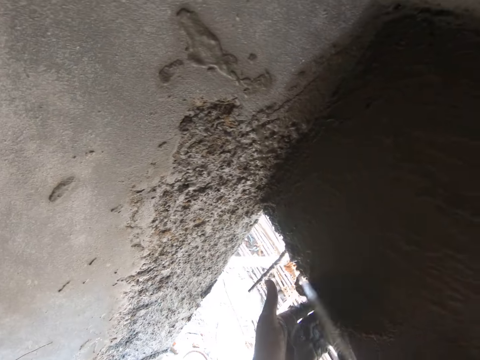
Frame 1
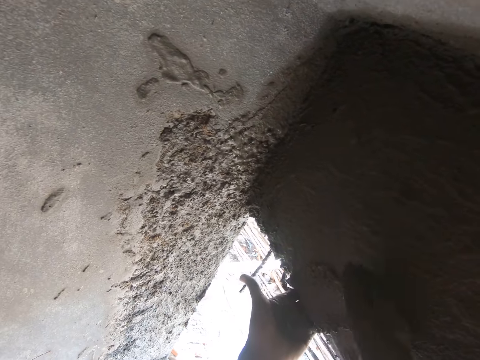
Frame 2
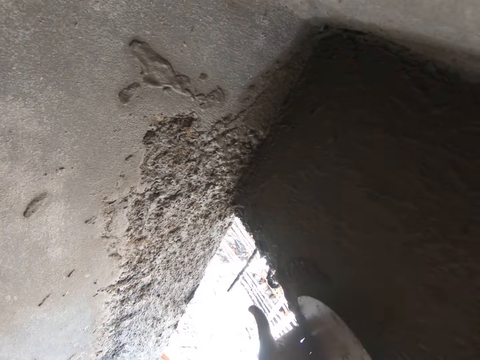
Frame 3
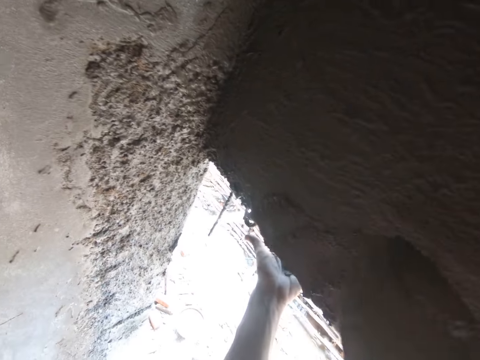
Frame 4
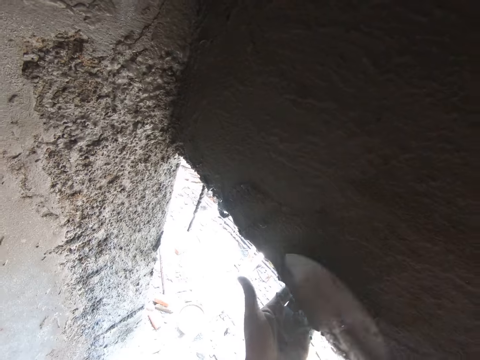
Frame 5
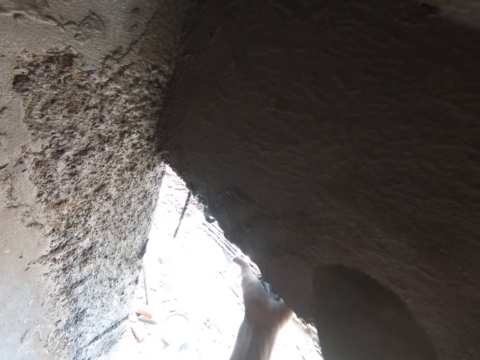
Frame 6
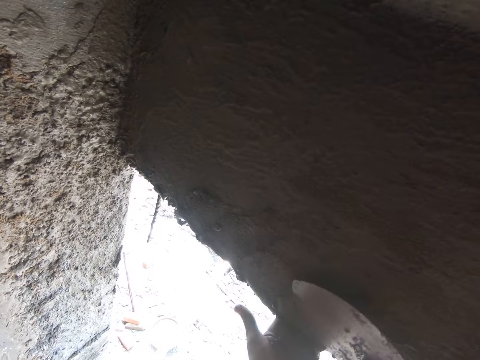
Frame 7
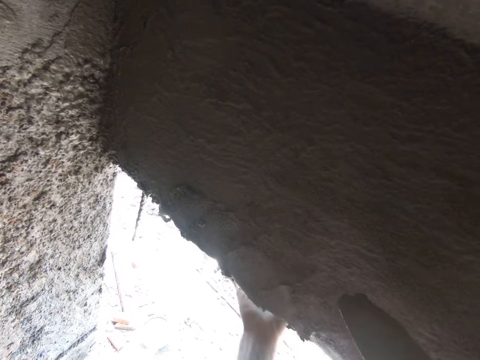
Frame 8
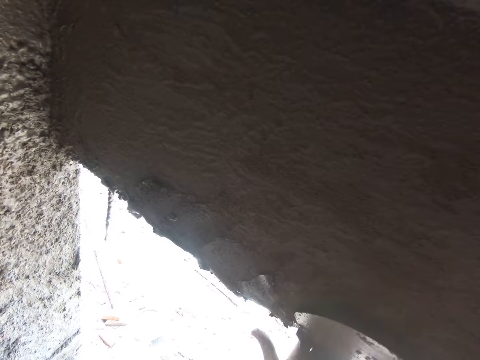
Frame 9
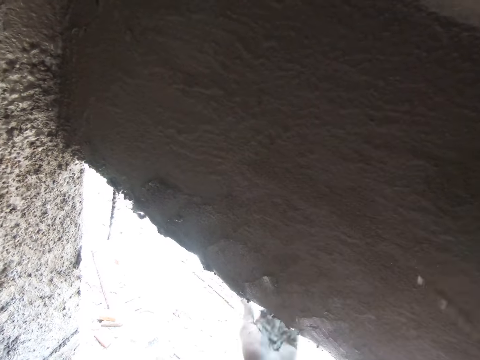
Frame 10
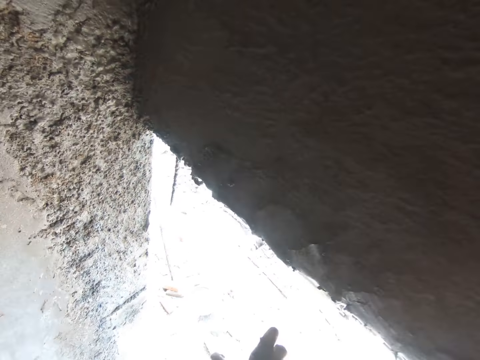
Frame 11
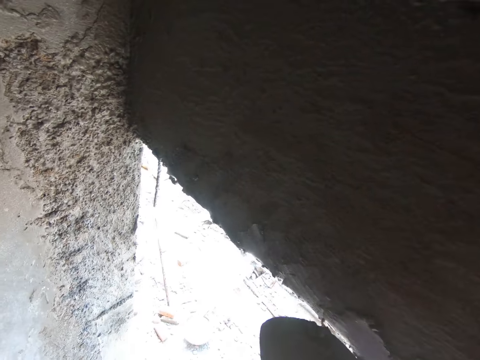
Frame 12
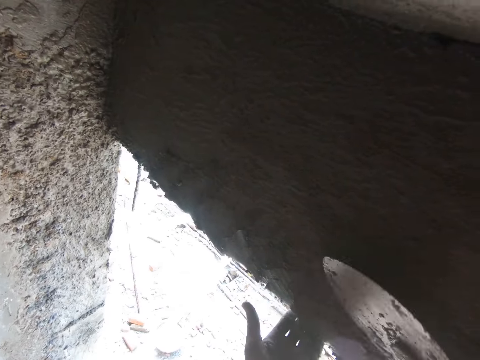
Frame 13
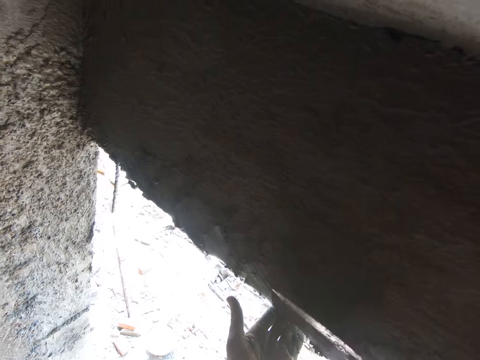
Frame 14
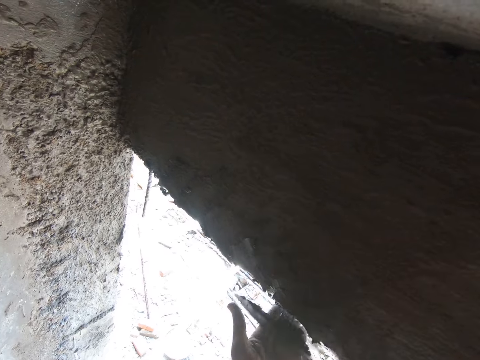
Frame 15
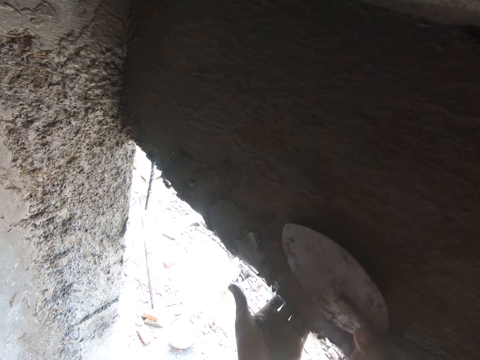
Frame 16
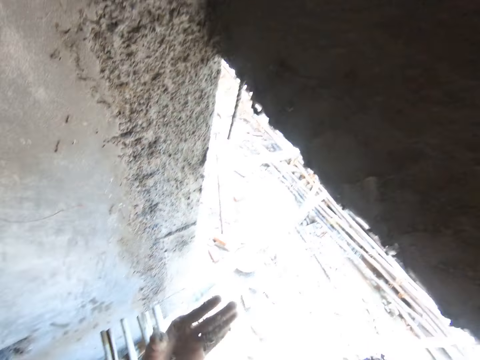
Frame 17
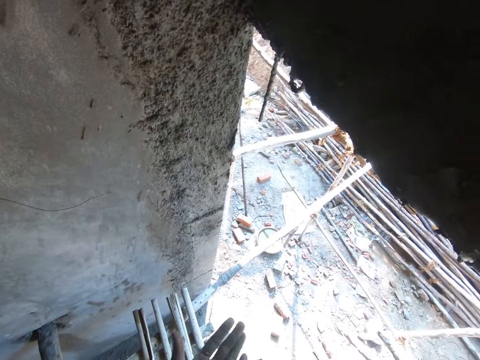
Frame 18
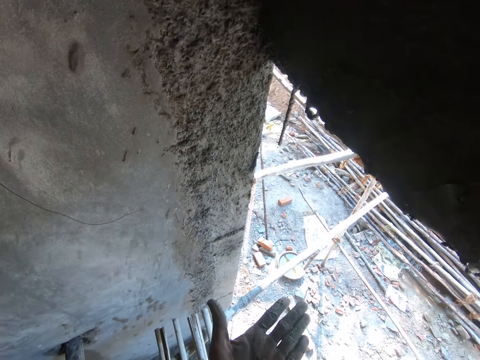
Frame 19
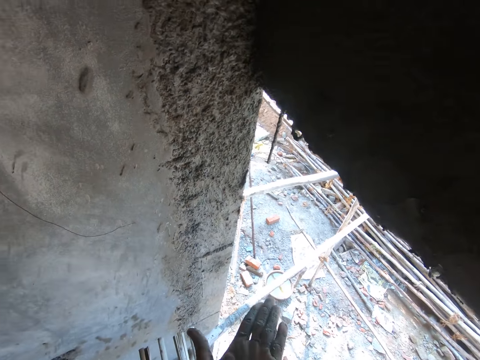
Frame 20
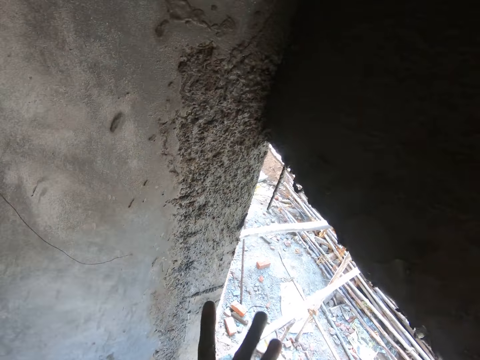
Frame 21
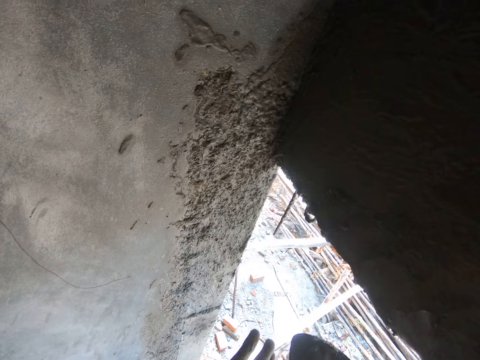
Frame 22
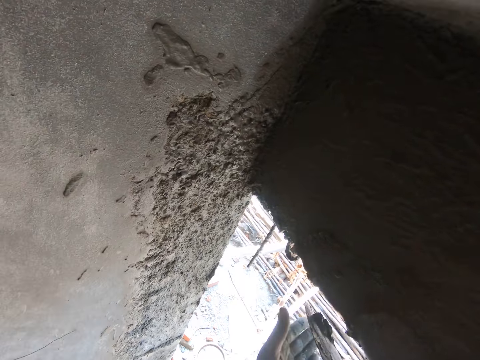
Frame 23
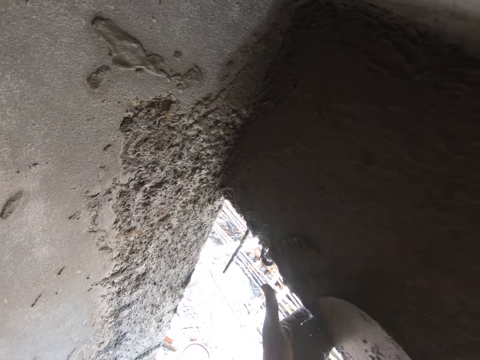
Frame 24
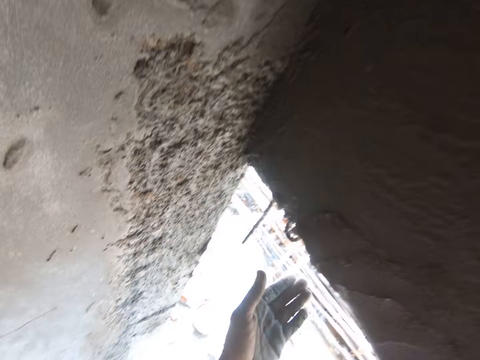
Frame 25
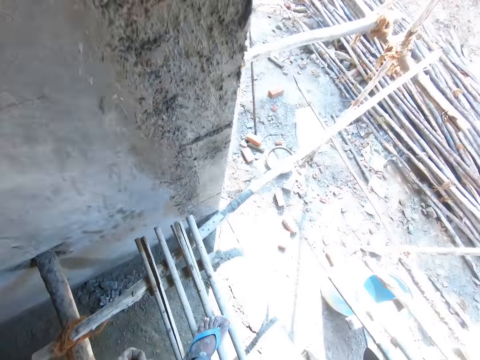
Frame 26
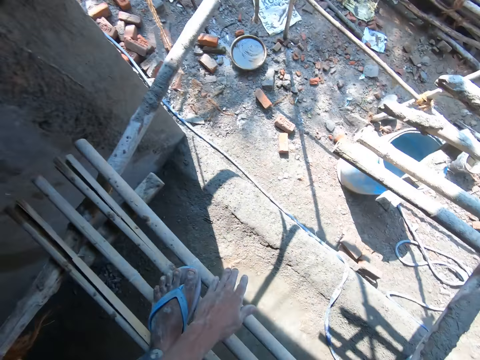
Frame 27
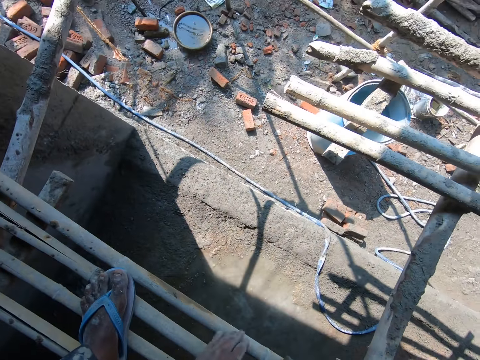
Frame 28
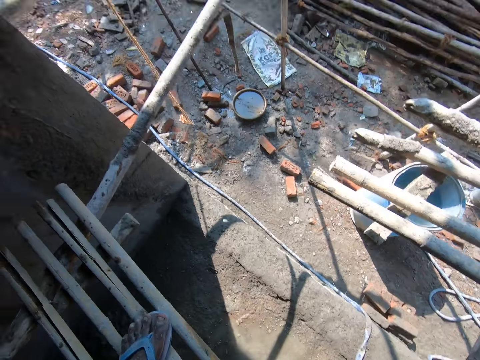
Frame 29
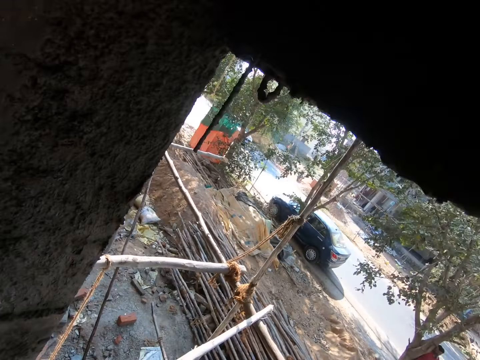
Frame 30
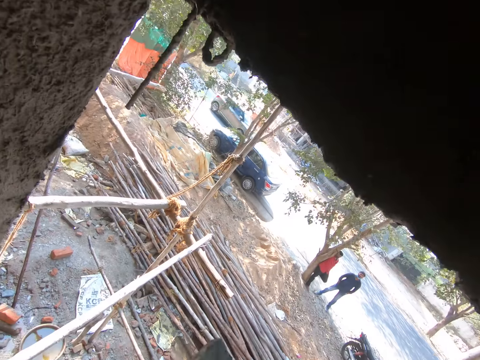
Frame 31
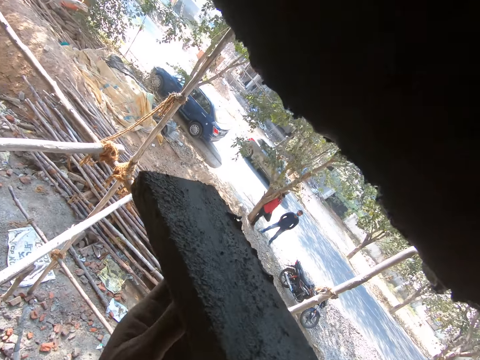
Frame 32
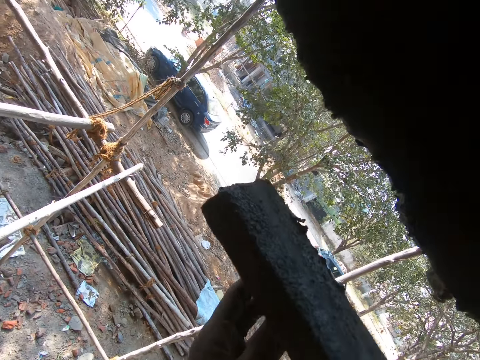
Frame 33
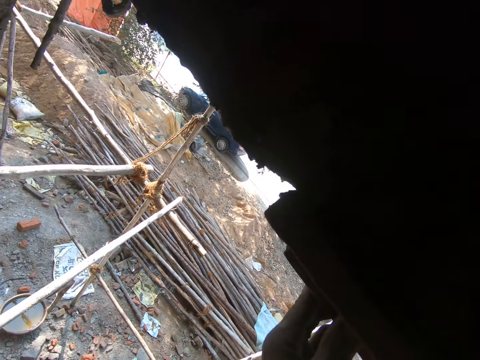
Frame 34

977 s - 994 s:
The camera wearer stops. He plasters a wall. He holds mortar against the wall. He stops. He touches the trowel. He scoops mortar with the trowel from his hand. He plasters the wall. He holds mortar against the wall. He stops. He moves around the building. He bends down. He wipes his hands against a piece of wood. He stands up. He adjusts a wooden float. He lifts up the wood float. He holds the wood float against the wall.

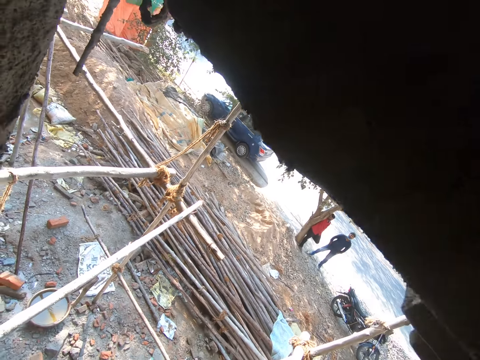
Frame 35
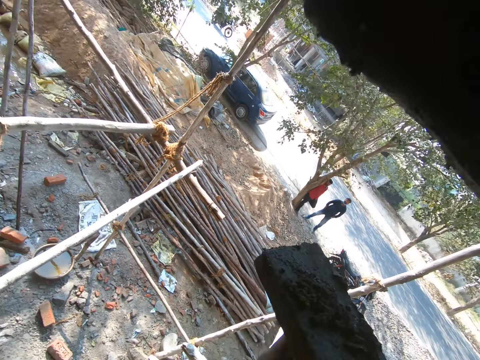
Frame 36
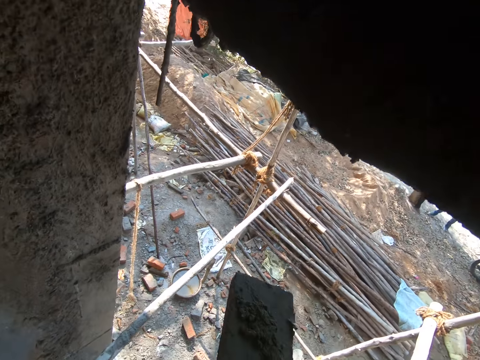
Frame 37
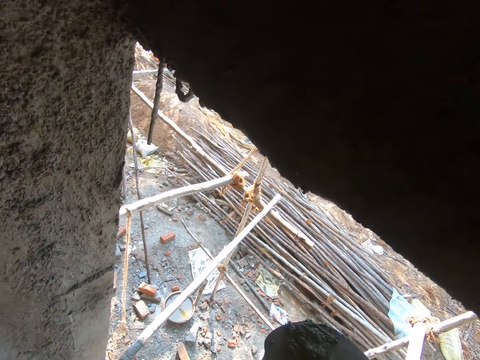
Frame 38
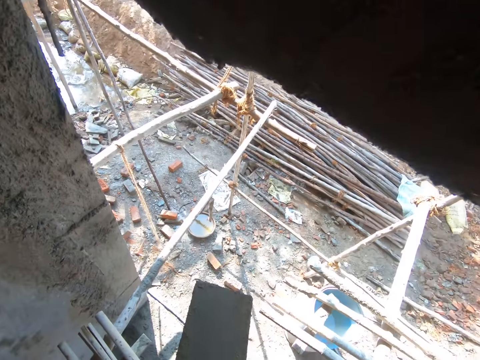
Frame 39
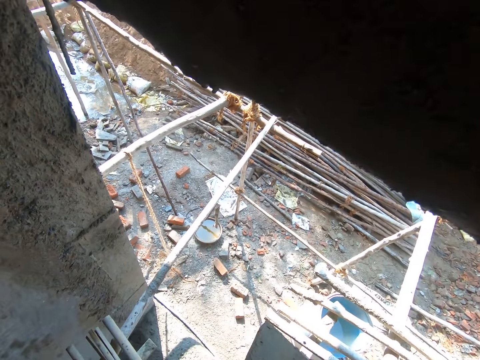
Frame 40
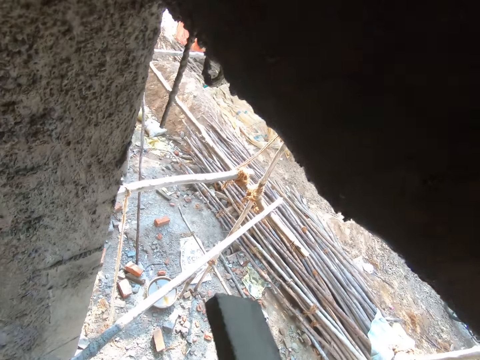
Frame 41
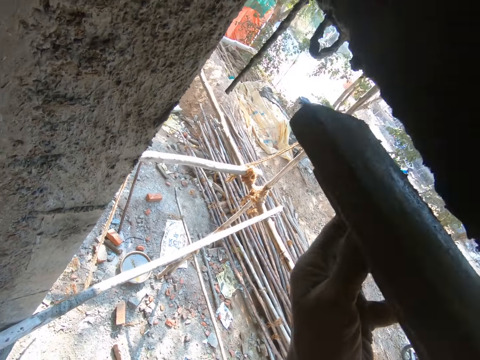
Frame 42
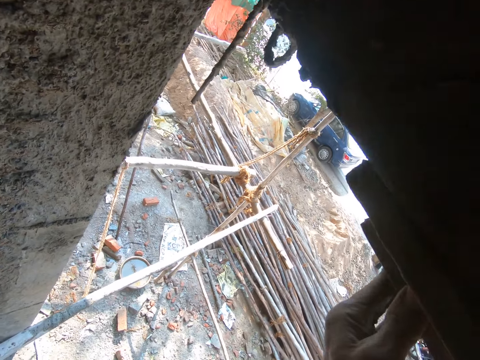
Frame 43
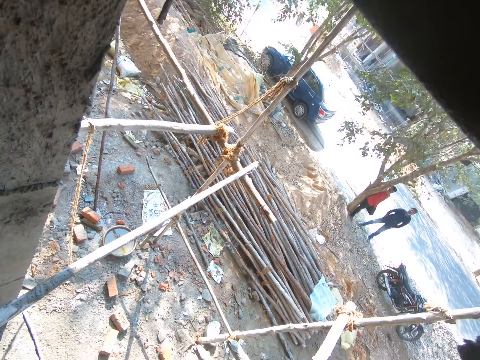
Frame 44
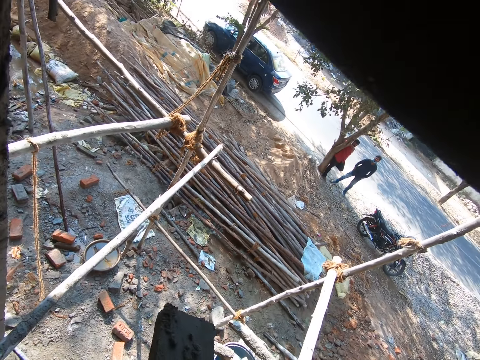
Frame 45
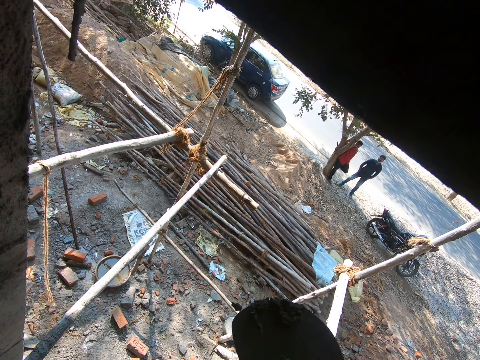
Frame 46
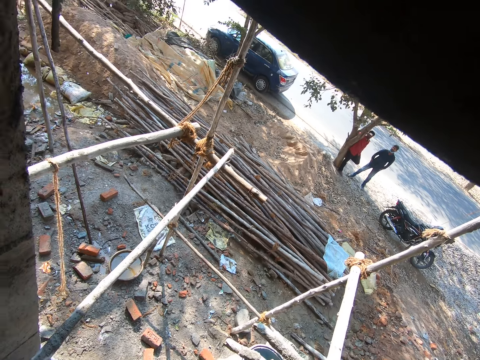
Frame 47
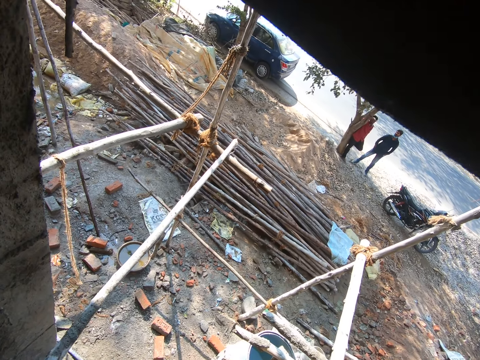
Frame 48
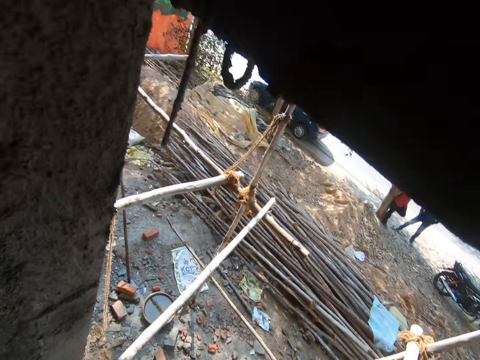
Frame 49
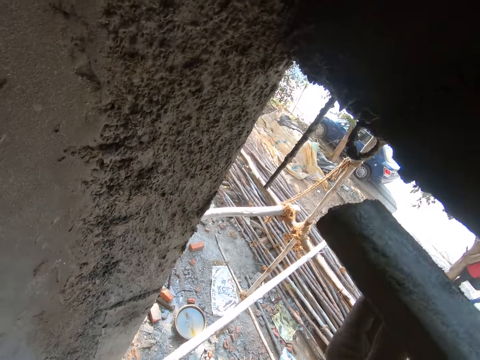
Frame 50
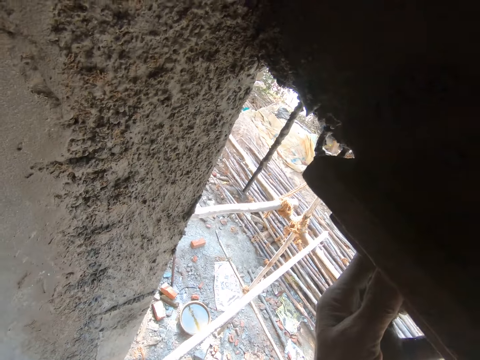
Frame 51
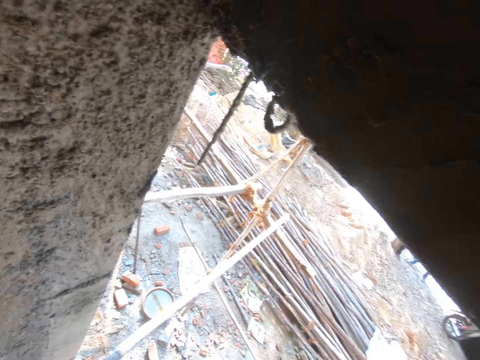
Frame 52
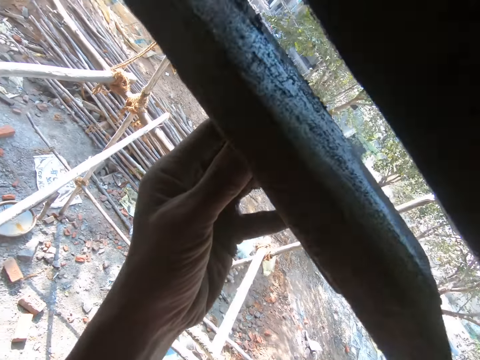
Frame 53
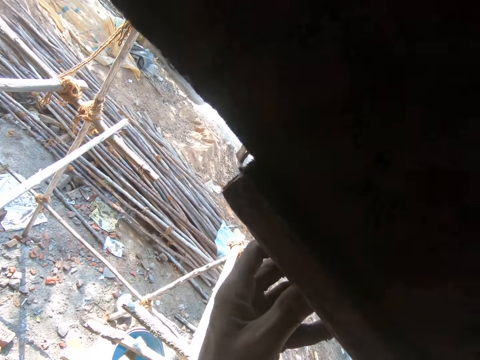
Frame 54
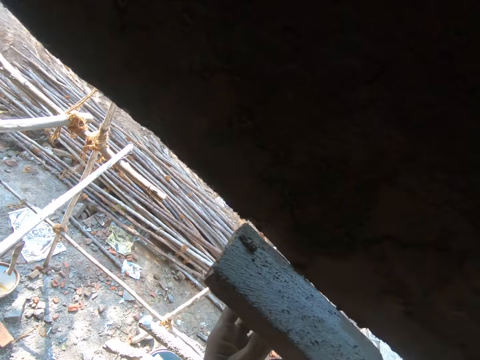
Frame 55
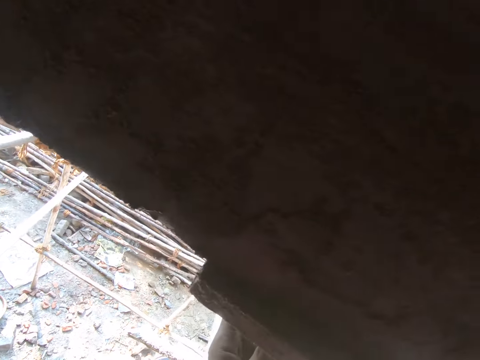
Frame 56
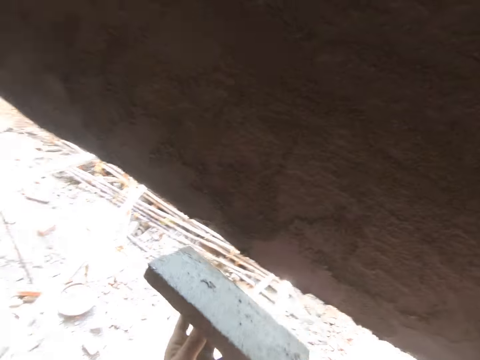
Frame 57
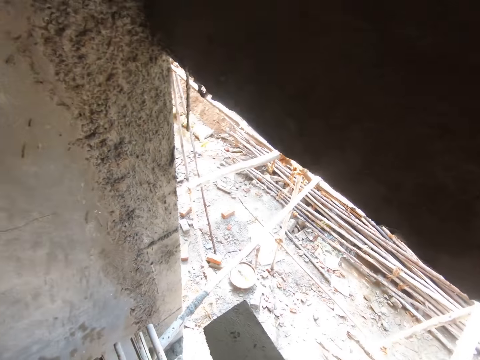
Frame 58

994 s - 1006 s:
The camera wearer puts the trowel on the wall. They polish plaster with a wood float. They stop. They hold the trowel. They scoop mortar from the wood float with the trowel. They plaster the wall. They hold the wood float against the wall. They put the trowel on the wall. They polish the plaster with the wood float. They stop. They hold the trowel. They talk. They scoop mortar from the wood float with the trowel. They hold the wood float against the wall. They put the trowel on the wall. They polish the plaster with the wood float. They stop. They hold the wood float against the wall. They polish the plaster with the wood float. They stop.
